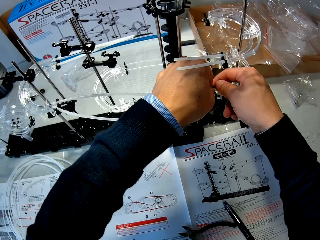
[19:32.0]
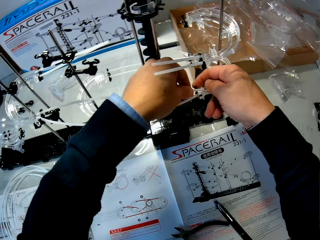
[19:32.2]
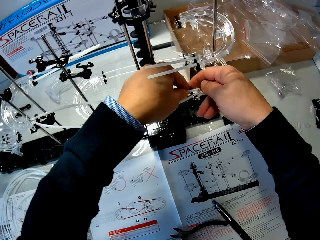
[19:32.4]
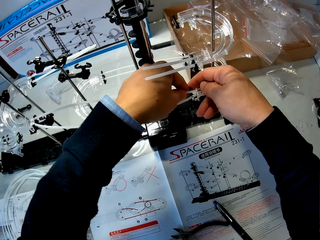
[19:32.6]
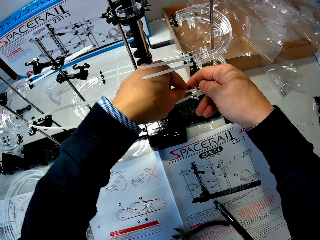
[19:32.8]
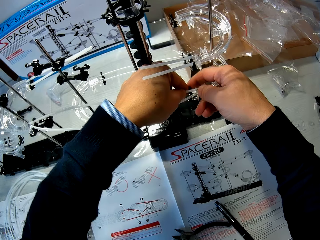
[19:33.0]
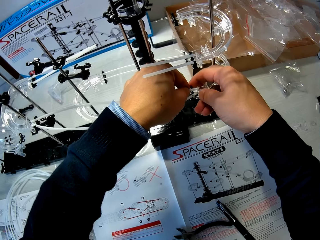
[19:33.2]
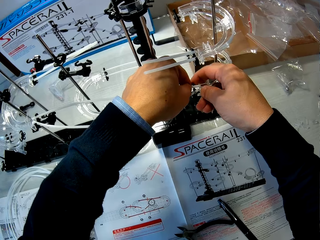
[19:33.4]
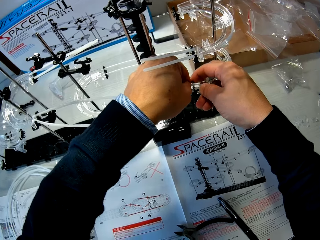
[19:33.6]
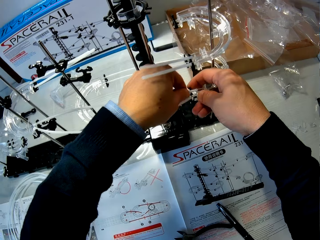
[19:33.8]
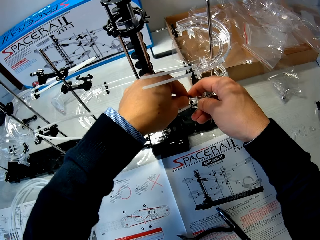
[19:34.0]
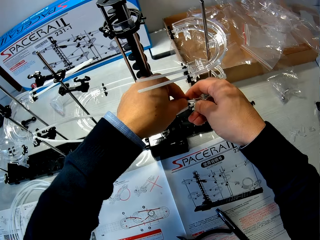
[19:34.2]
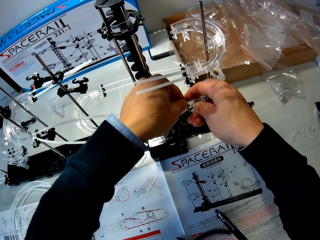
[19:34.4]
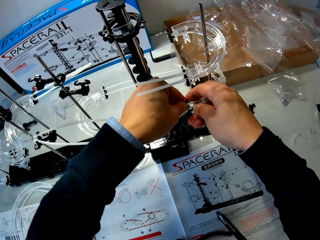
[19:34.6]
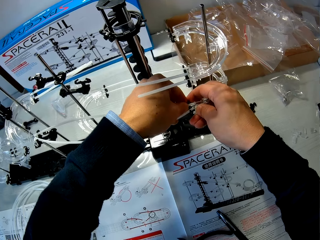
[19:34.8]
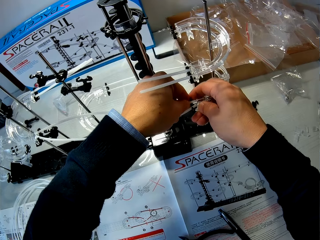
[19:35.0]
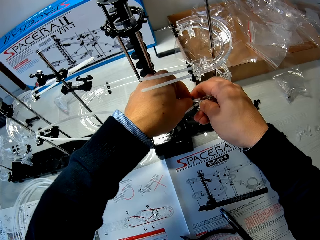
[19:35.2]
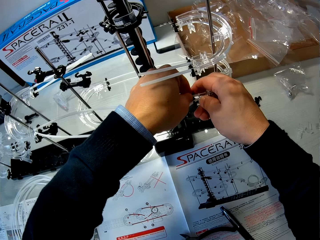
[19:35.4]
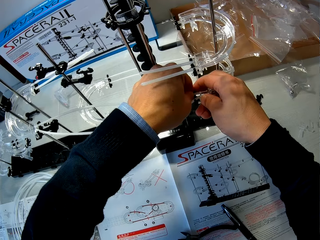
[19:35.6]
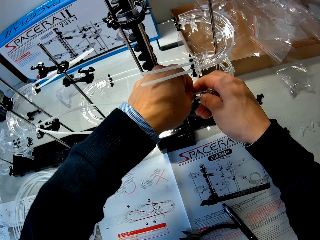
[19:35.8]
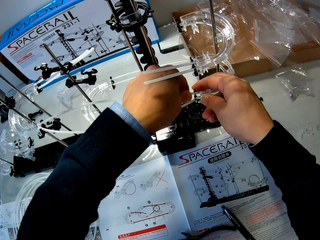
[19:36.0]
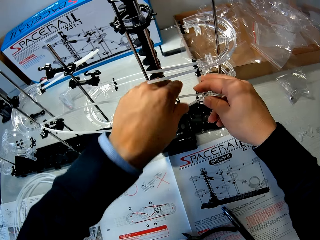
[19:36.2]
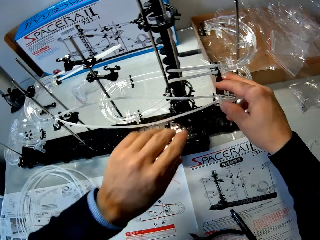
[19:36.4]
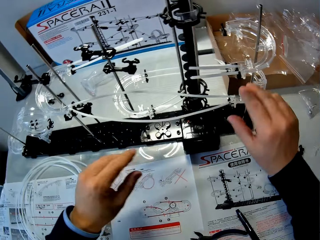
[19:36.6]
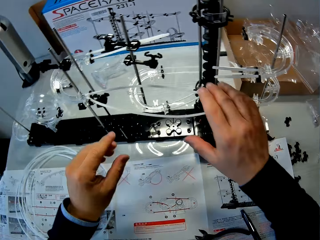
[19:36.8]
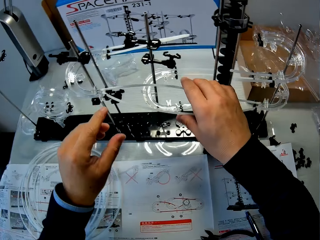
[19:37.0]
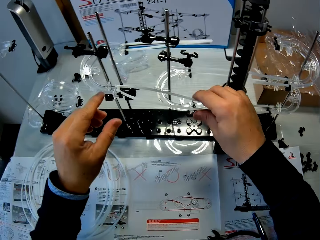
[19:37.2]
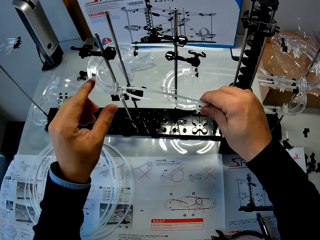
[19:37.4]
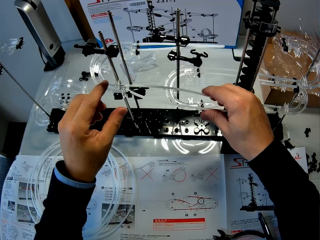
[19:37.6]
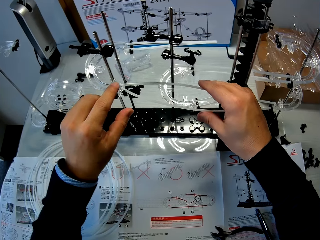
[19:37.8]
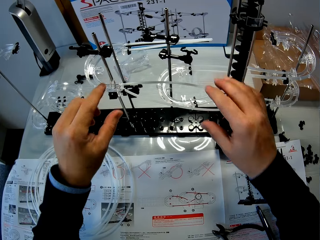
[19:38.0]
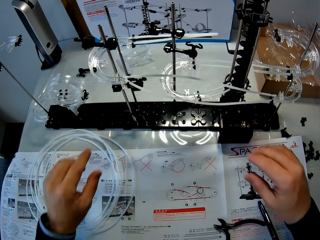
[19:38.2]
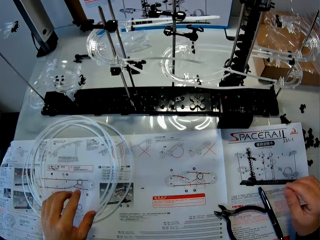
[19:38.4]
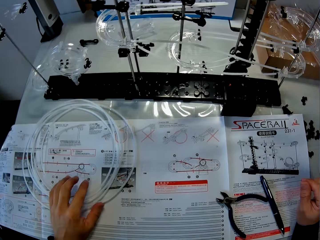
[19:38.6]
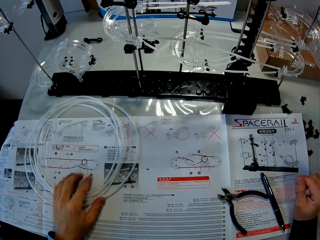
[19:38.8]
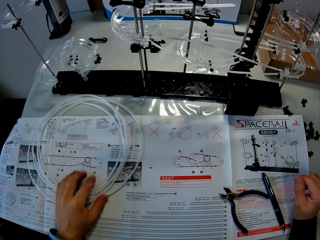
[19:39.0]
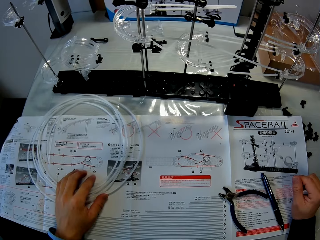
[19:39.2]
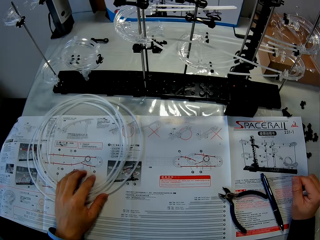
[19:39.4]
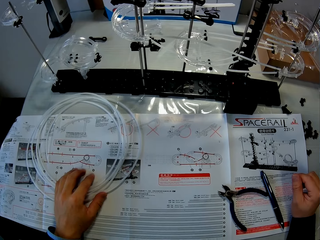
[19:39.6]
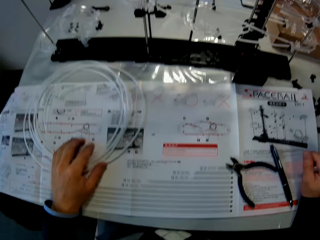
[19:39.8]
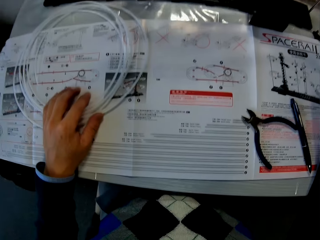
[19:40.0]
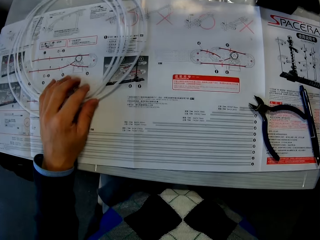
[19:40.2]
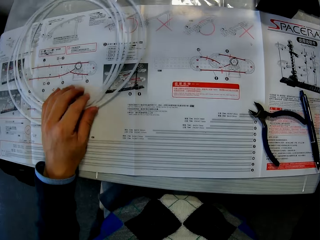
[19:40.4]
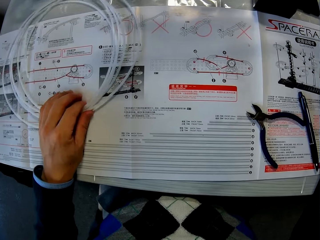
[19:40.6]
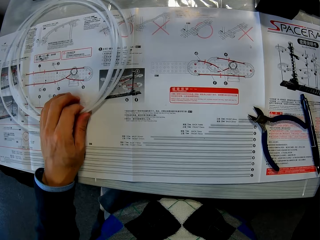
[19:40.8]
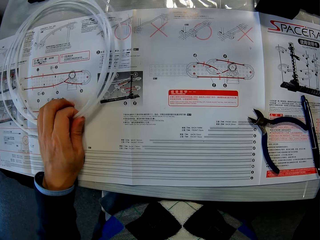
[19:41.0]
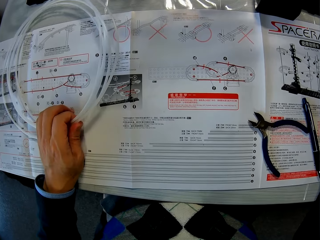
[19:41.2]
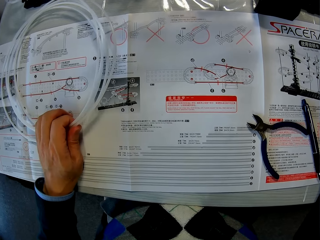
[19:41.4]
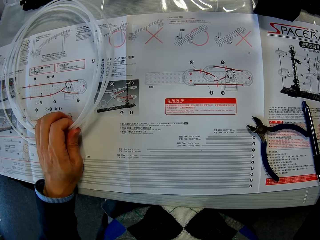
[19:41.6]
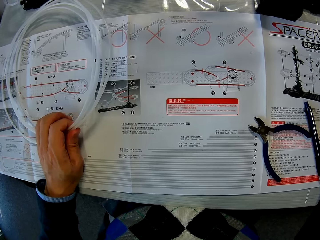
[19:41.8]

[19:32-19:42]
The camera wearer adjusts the rail on the space rail manual with his left hand. He holds the pipe.

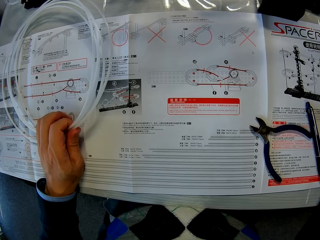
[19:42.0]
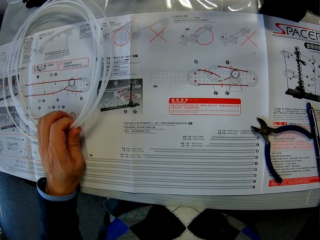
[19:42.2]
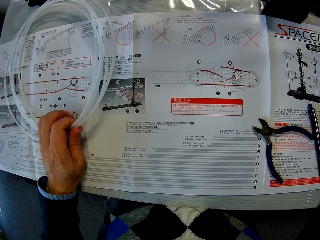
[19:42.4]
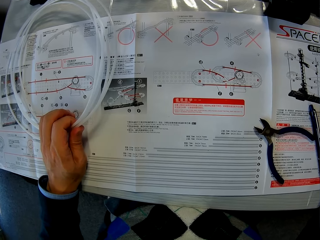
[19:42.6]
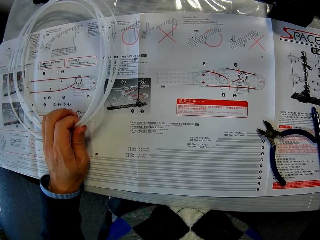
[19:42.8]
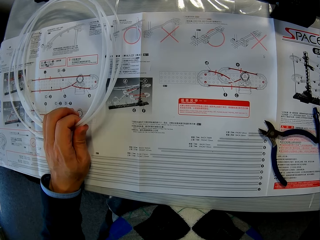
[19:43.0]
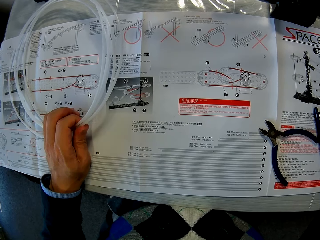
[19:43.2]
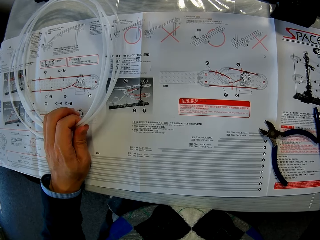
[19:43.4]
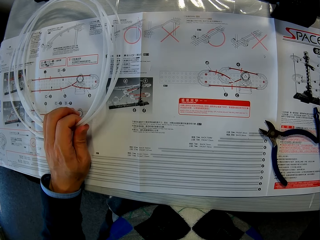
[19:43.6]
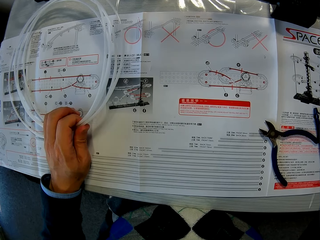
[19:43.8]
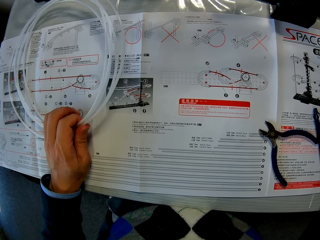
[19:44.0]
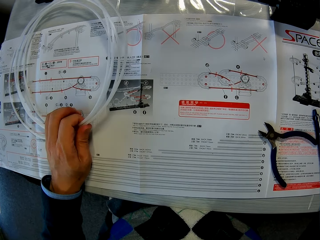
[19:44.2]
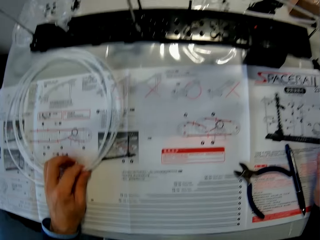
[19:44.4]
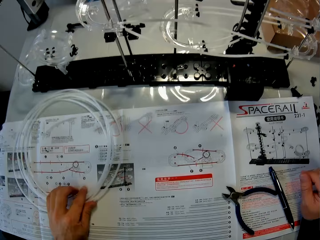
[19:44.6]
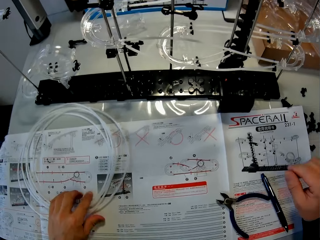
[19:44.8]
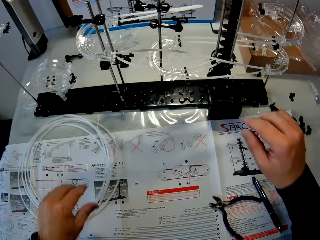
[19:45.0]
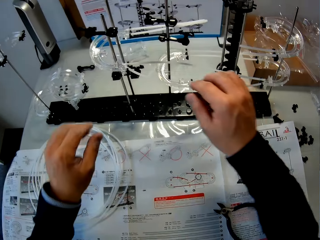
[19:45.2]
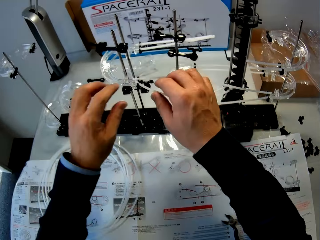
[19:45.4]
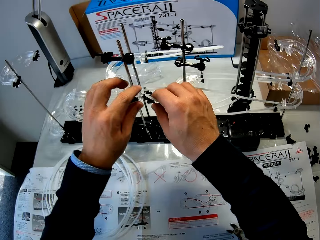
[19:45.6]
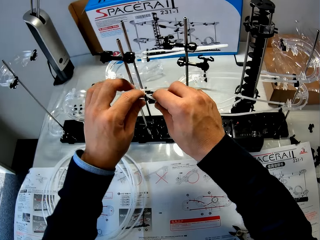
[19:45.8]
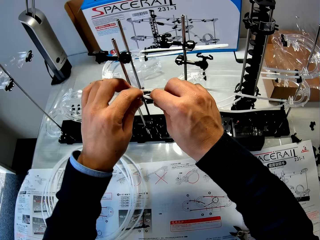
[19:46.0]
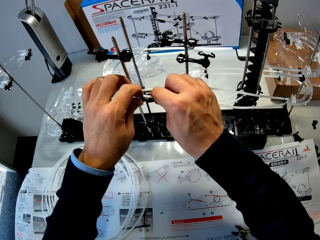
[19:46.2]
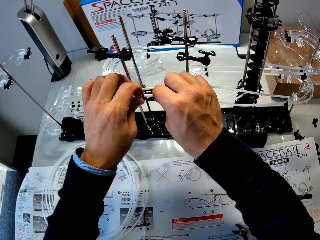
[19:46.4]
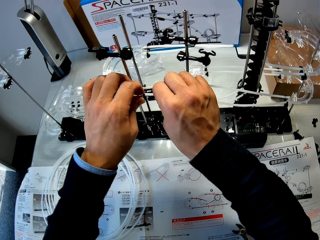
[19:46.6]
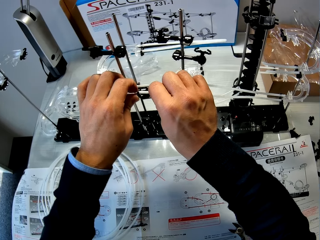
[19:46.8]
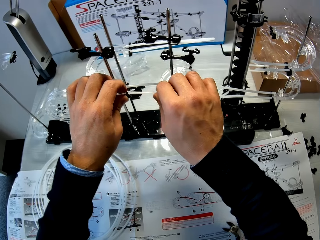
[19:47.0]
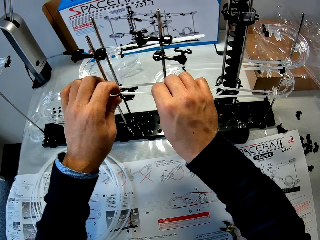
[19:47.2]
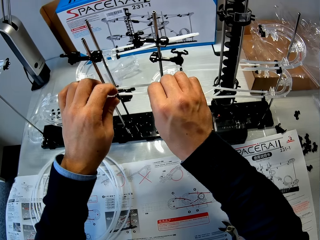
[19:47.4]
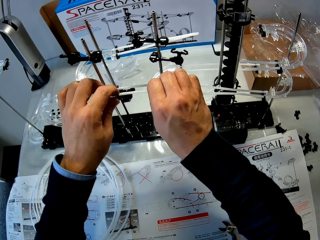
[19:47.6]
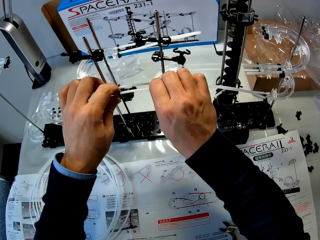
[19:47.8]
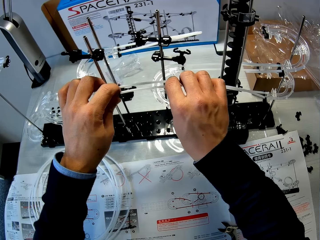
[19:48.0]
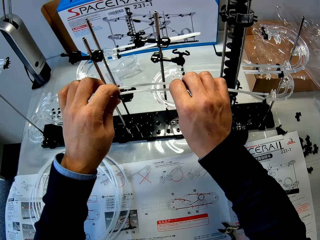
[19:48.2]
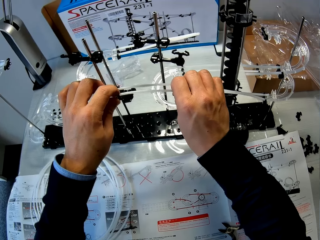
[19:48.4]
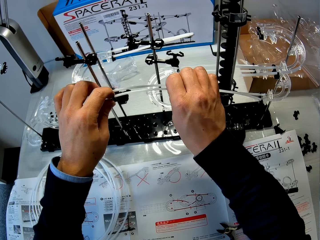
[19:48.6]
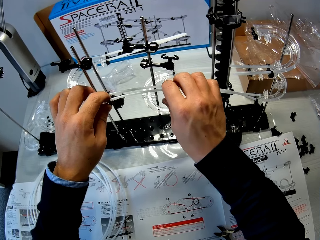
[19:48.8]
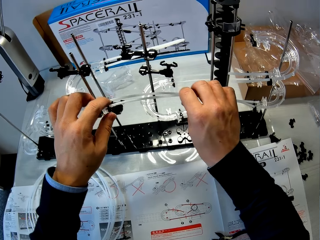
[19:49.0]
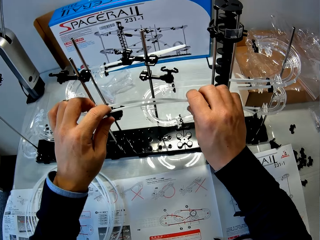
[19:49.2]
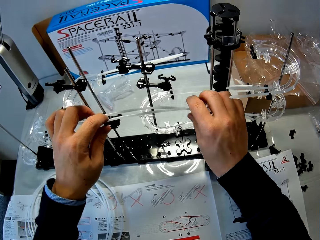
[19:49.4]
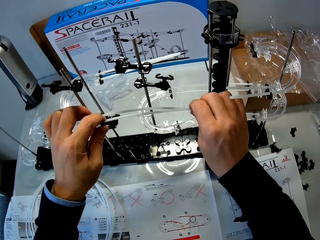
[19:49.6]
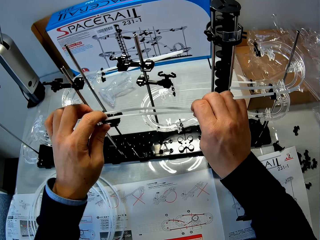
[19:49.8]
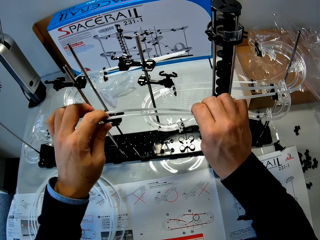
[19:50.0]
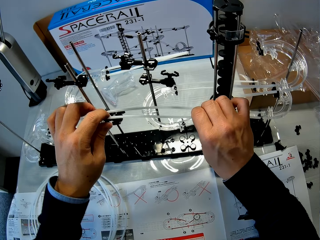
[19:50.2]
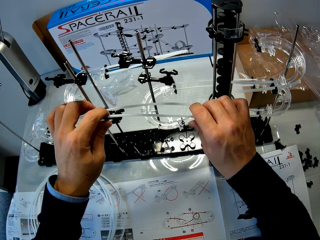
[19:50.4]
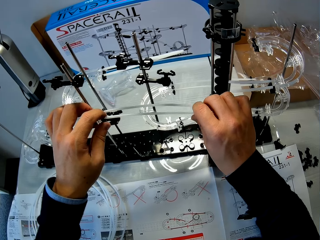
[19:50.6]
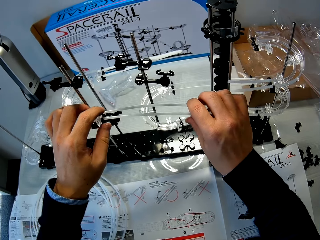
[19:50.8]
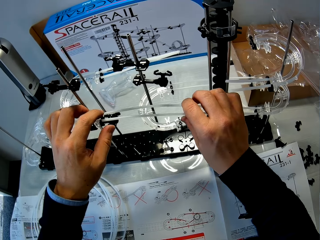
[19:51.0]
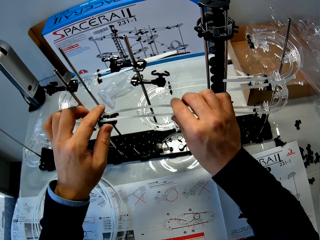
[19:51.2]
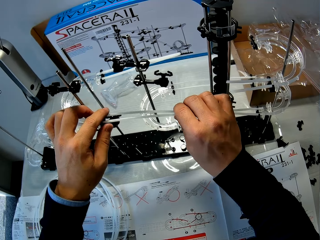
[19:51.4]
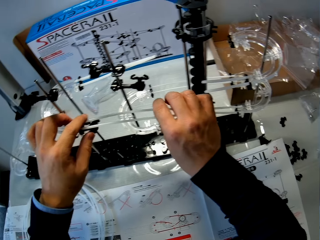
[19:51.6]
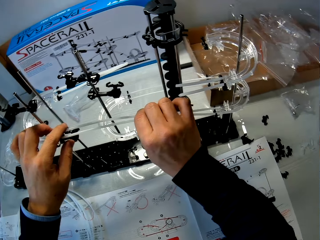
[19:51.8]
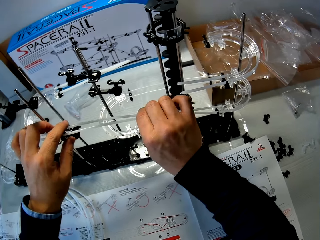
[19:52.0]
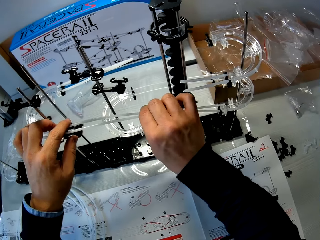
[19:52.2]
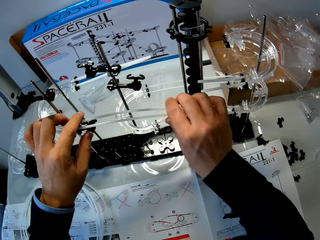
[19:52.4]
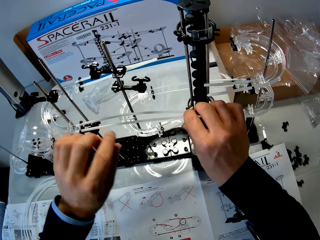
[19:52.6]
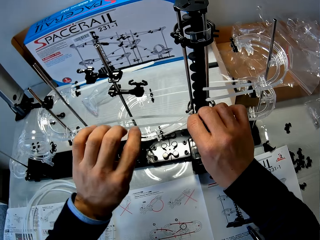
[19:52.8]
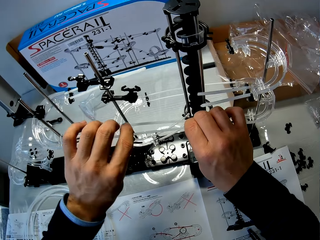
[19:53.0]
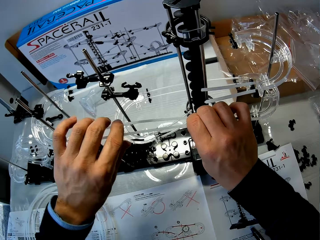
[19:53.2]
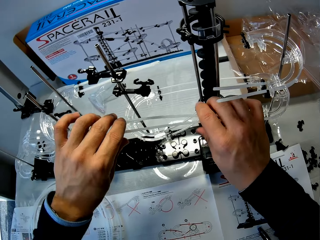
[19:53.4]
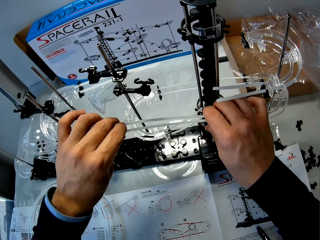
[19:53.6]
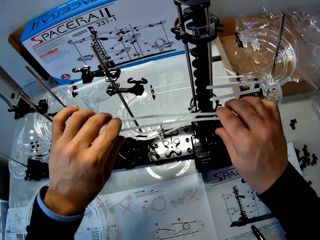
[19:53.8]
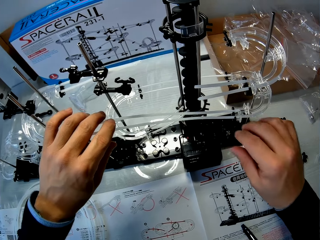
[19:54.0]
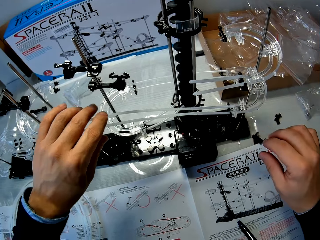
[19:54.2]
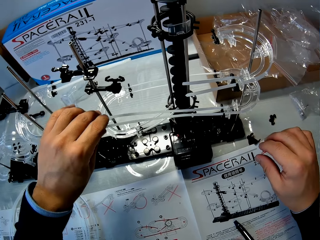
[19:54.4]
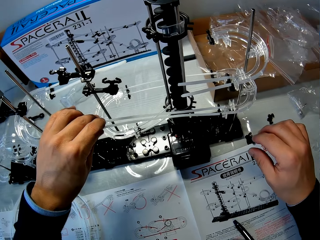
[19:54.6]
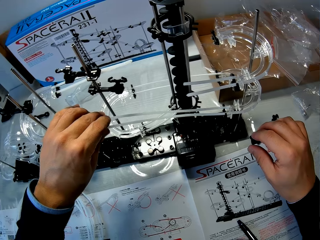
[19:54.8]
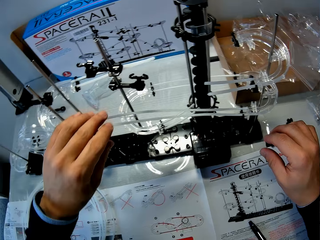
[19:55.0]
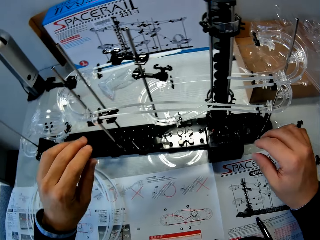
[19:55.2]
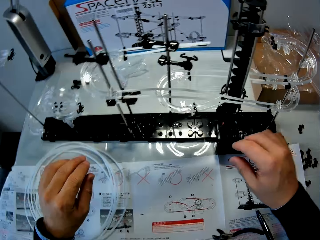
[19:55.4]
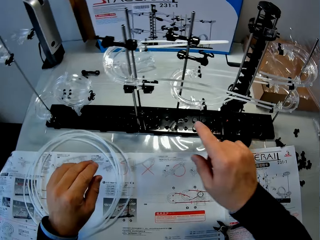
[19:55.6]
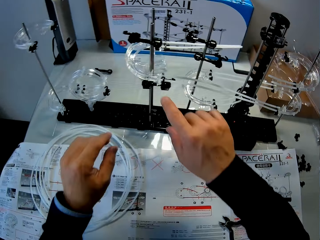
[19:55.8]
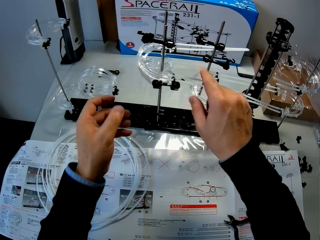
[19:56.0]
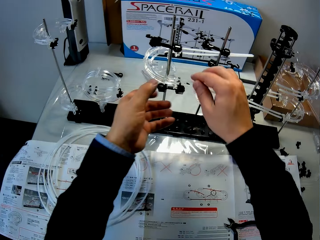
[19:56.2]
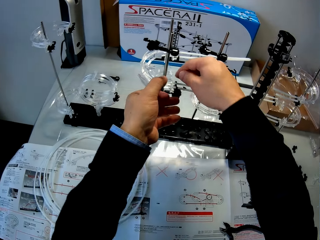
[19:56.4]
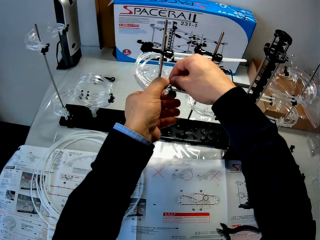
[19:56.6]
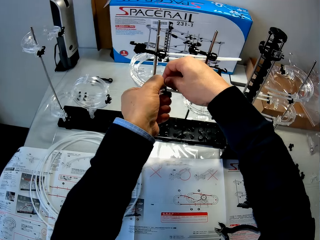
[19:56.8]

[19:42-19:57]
The camera wearer drops the pipe. They fix the pipe on a space rail. They work on the space rail with both hands.
